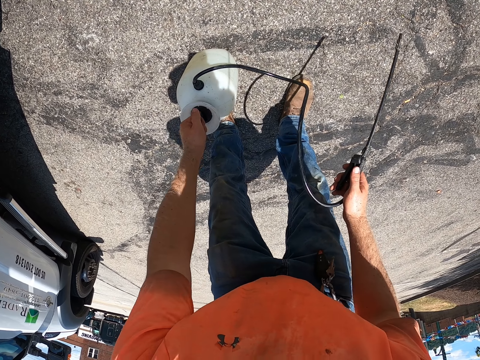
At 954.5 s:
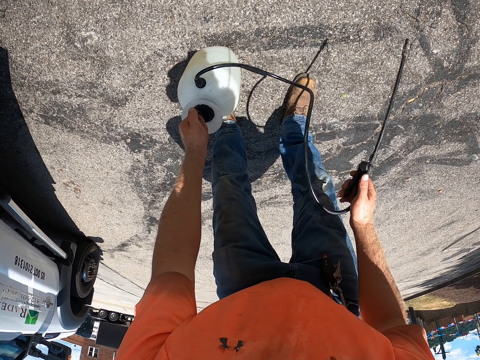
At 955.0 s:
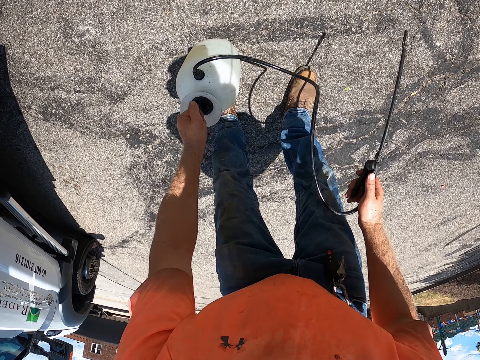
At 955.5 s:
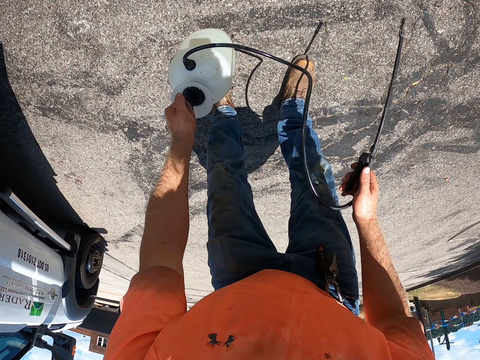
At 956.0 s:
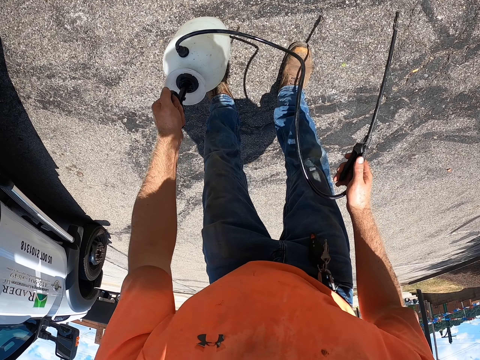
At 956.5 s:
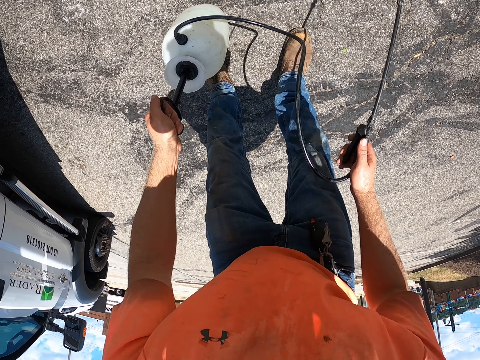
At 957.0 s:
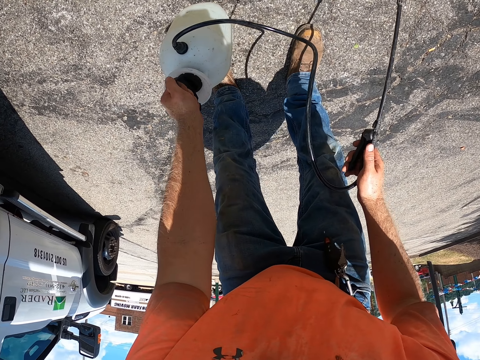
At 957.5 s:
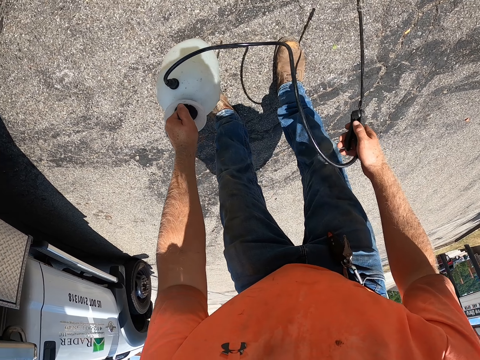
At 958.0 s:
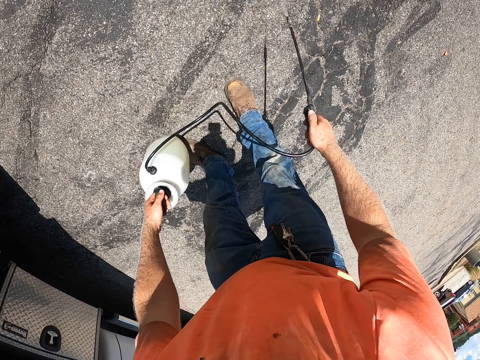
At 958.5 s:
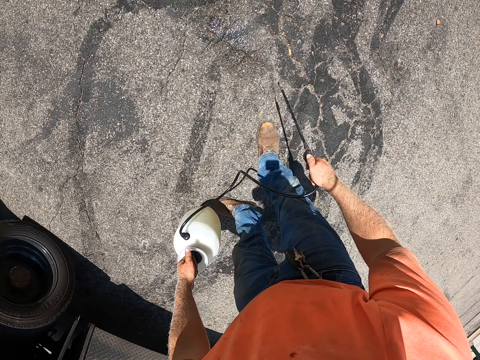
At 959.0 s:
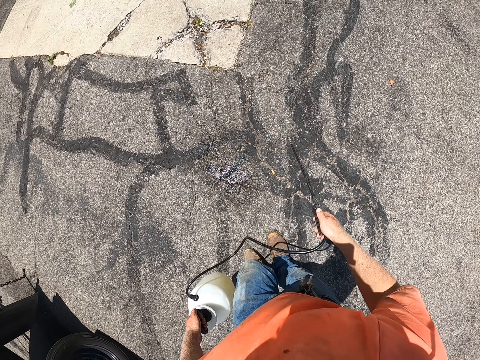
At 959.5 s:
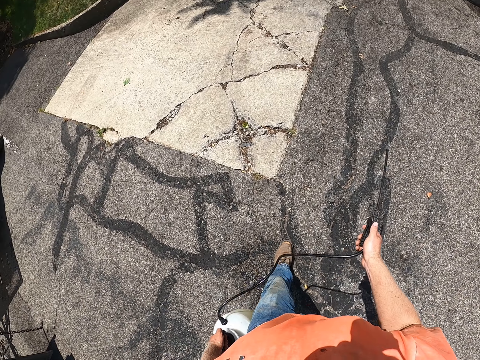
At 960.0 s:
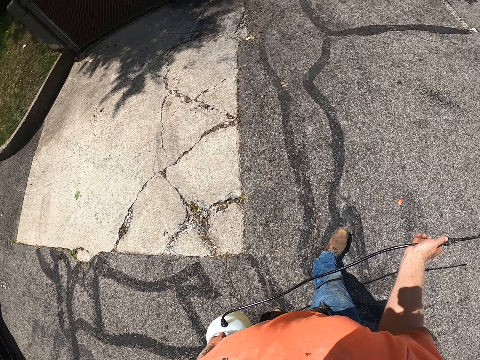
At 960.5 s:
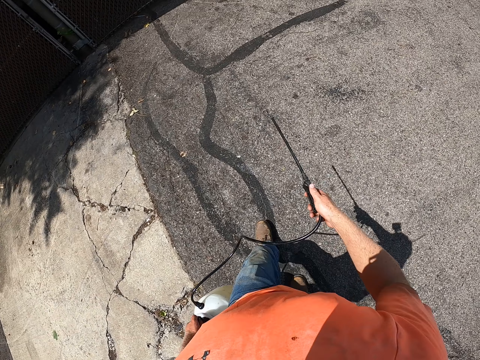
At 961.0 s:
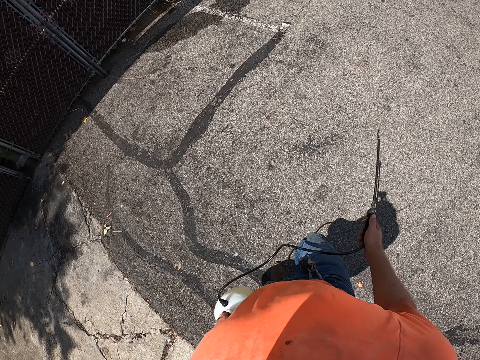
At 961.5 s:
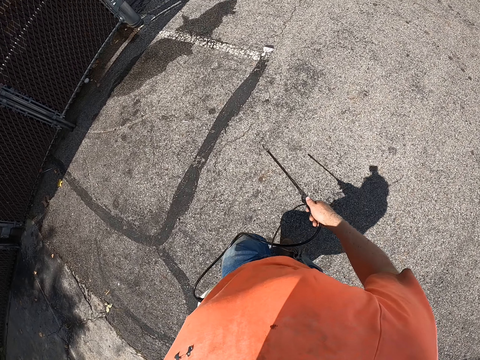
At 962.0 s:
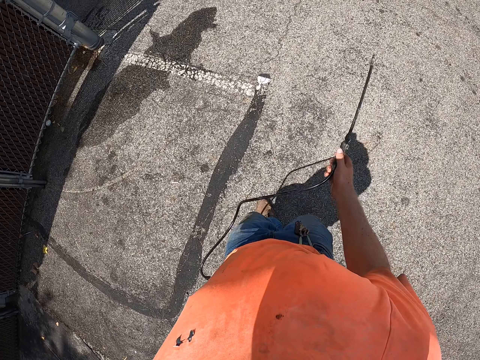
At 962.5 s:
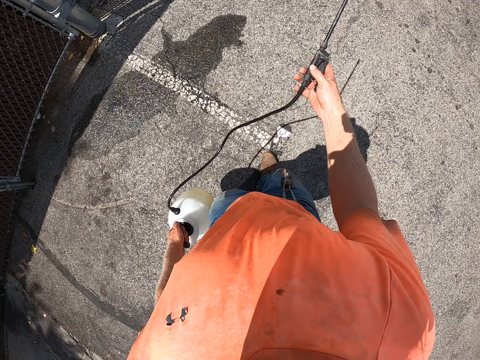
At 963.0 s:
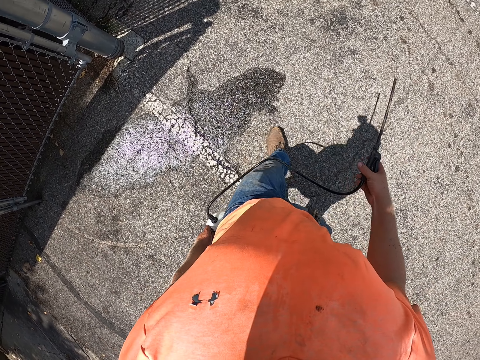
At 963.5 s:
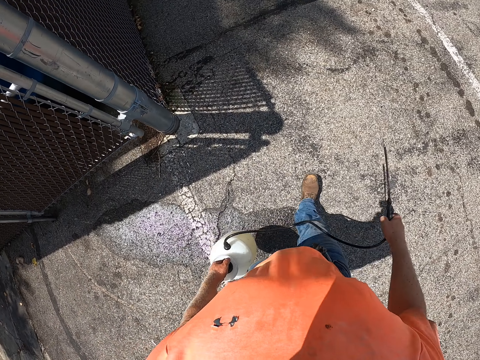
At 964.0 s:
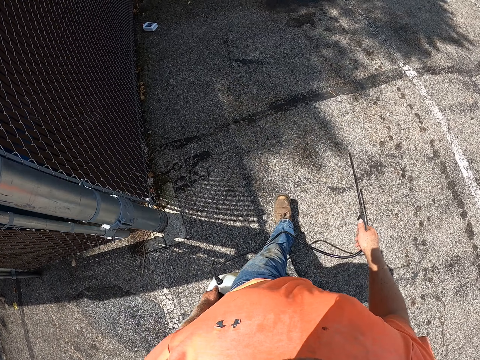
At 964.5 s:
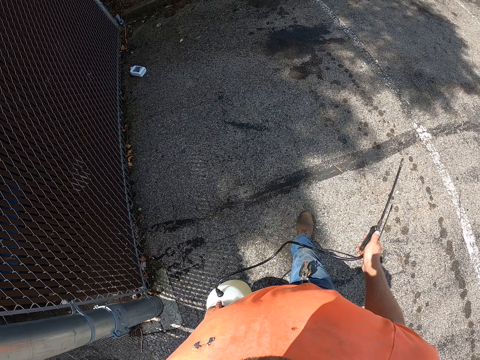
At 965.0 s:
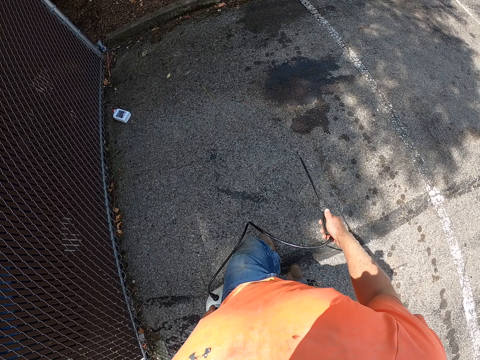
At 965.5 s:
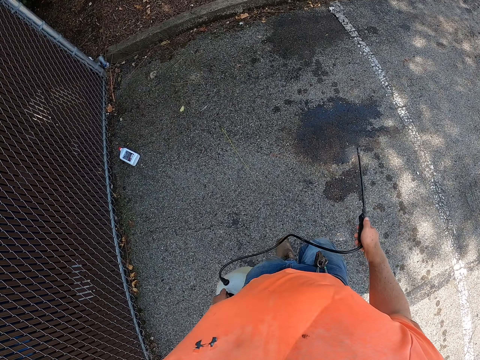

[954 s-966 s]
The camera wearer lifts the pressure sprayer from the ground with his left hand. He sprays the ground with the pressure sprayer in both hands. He walks.

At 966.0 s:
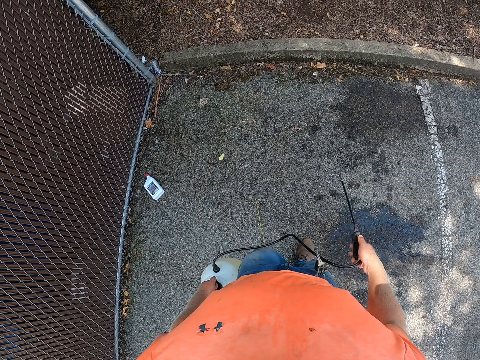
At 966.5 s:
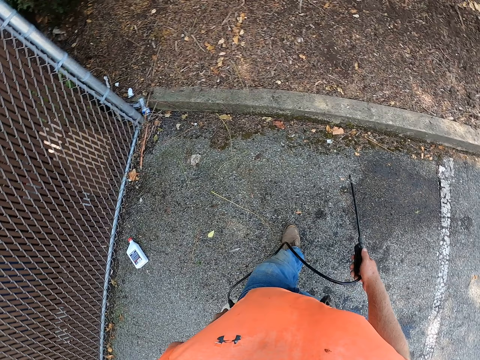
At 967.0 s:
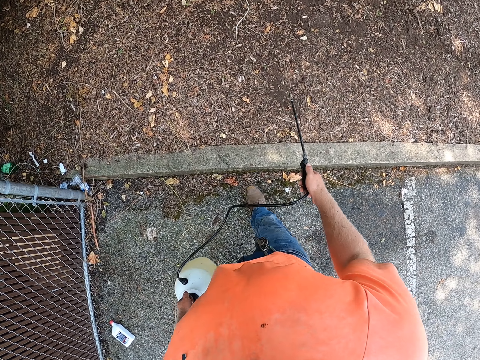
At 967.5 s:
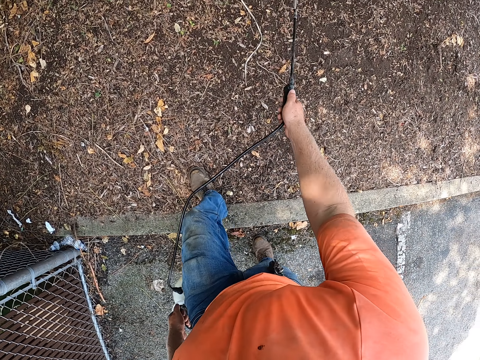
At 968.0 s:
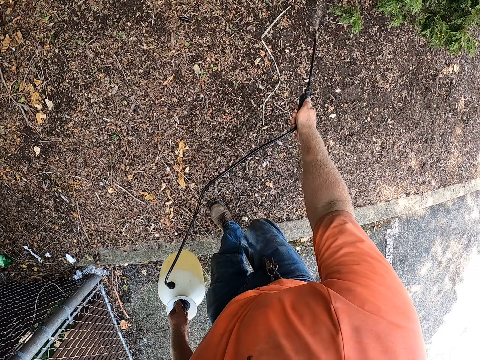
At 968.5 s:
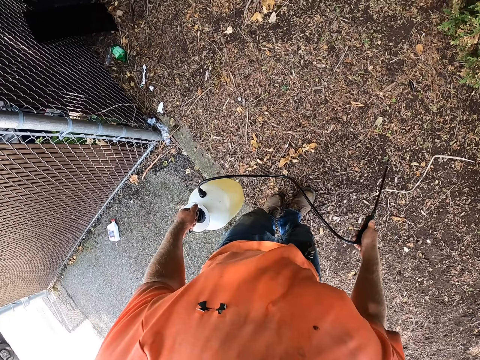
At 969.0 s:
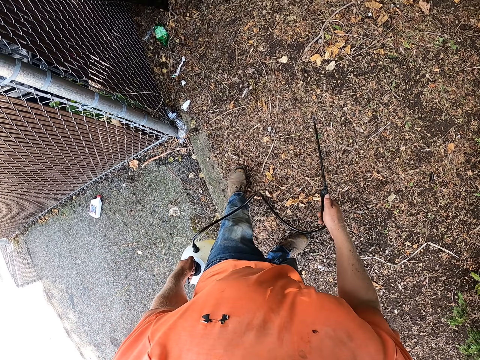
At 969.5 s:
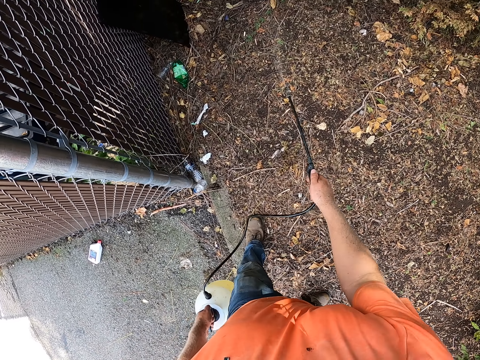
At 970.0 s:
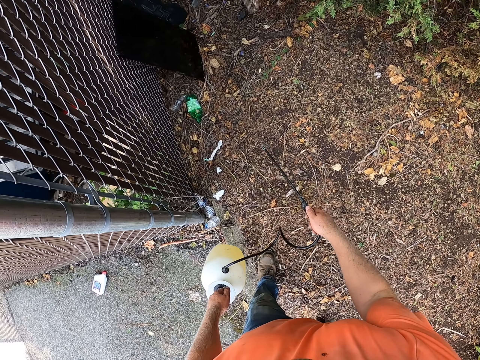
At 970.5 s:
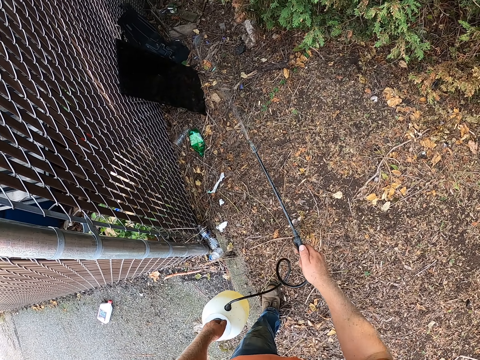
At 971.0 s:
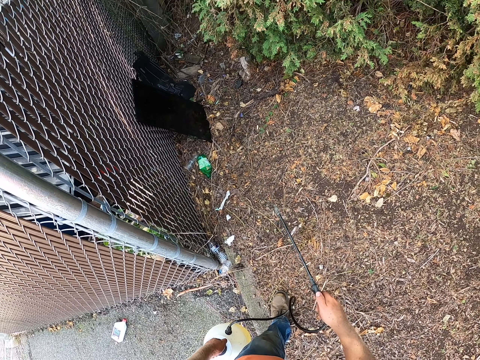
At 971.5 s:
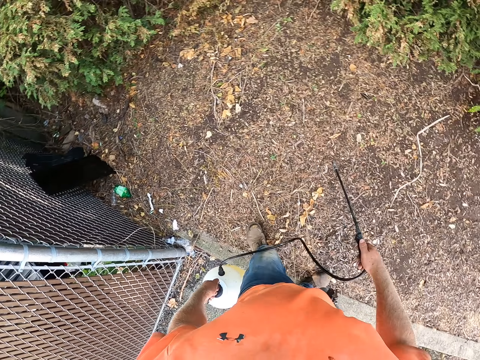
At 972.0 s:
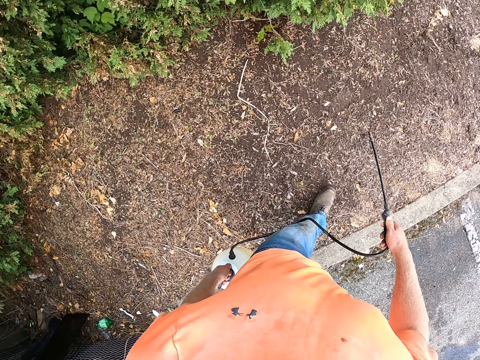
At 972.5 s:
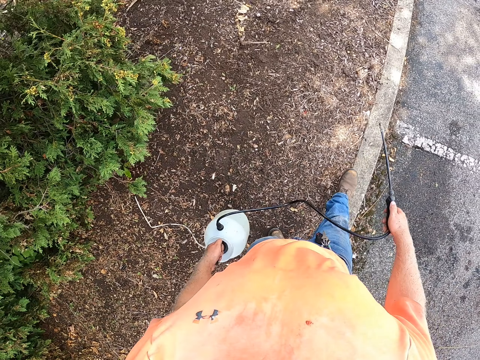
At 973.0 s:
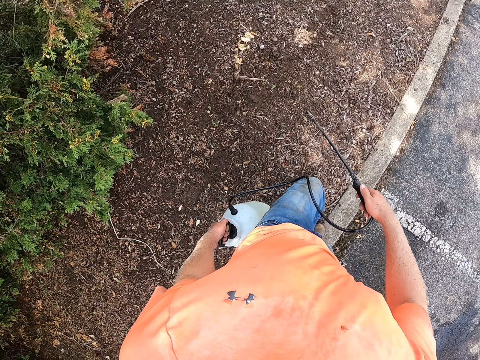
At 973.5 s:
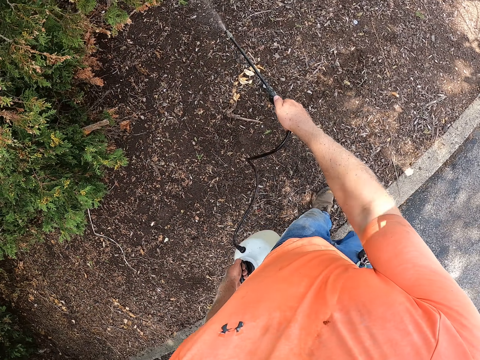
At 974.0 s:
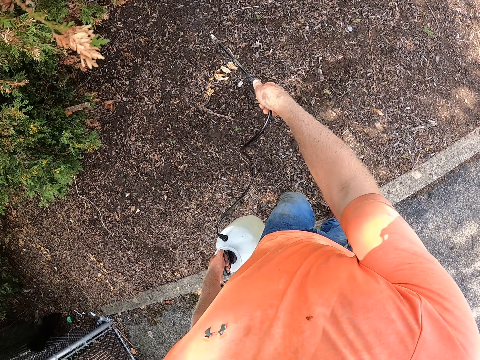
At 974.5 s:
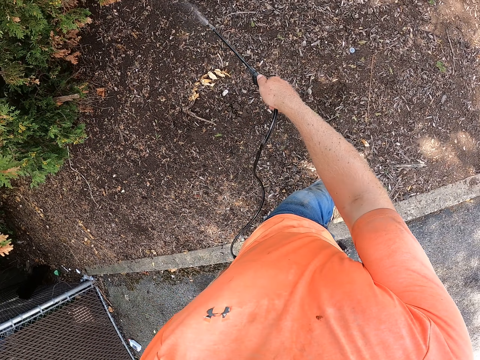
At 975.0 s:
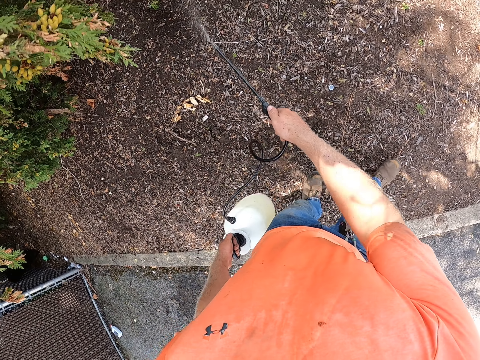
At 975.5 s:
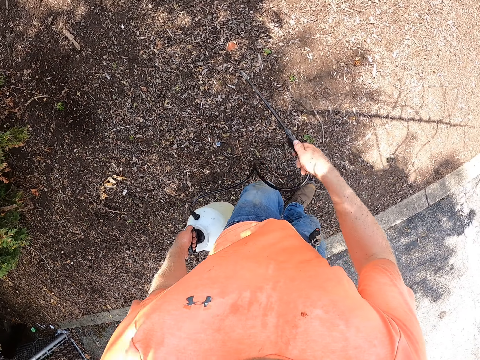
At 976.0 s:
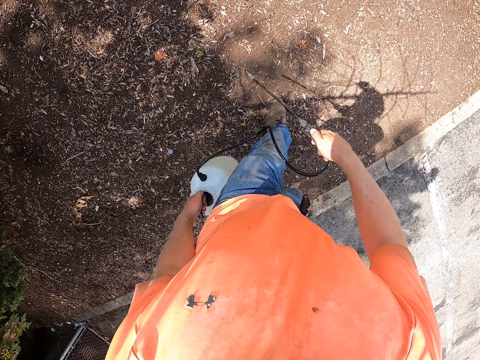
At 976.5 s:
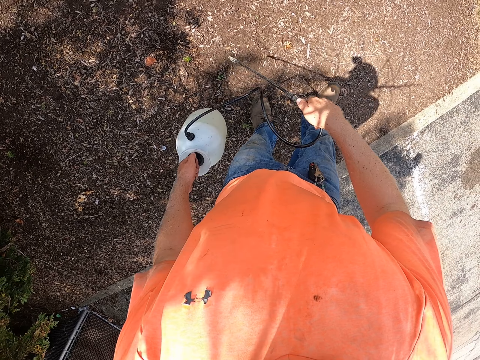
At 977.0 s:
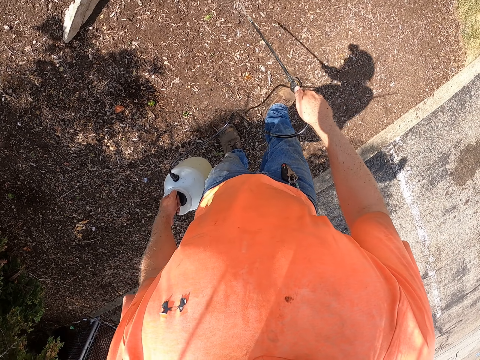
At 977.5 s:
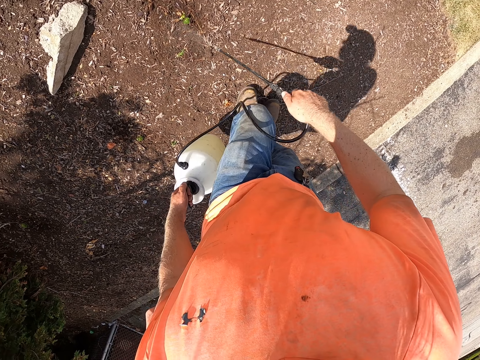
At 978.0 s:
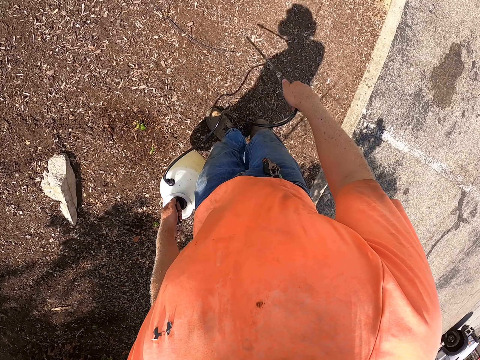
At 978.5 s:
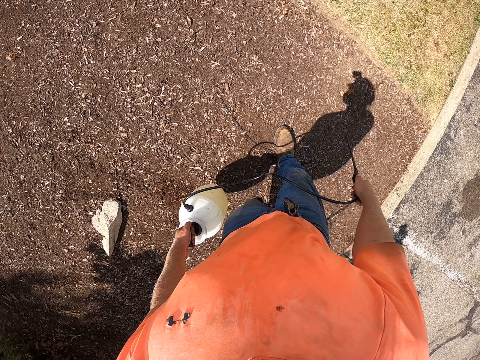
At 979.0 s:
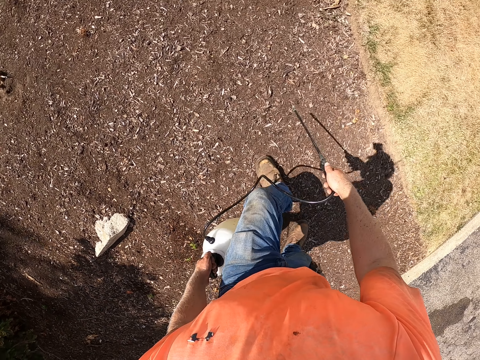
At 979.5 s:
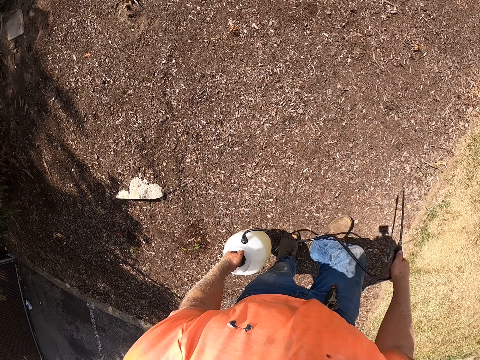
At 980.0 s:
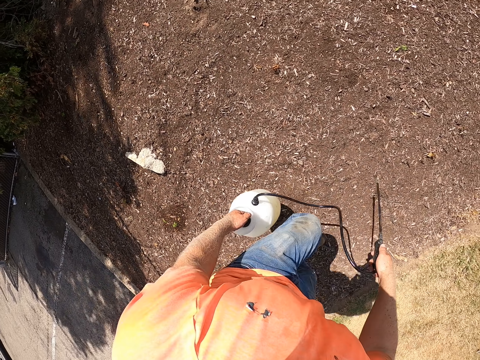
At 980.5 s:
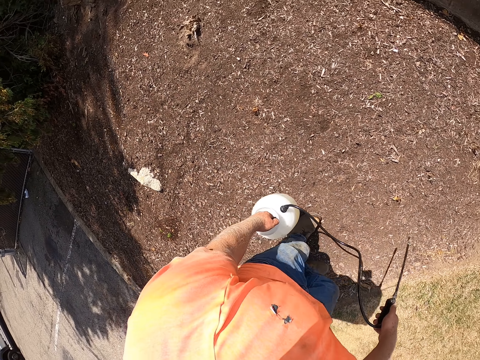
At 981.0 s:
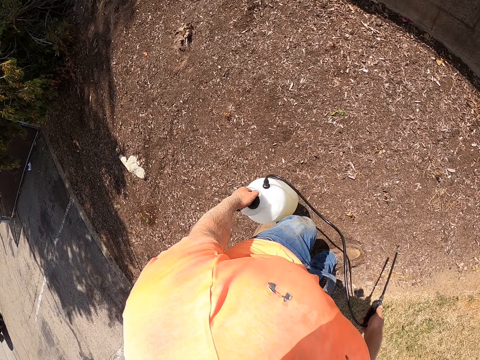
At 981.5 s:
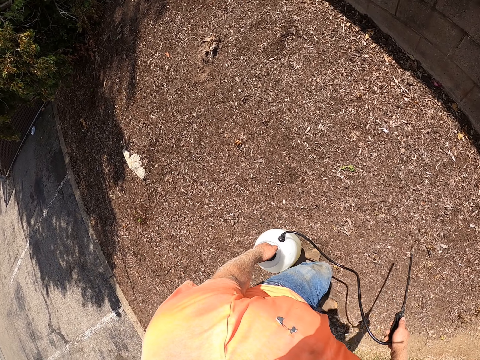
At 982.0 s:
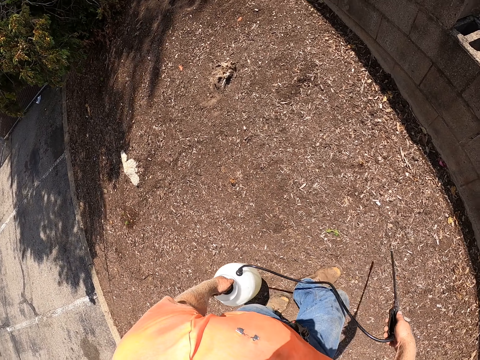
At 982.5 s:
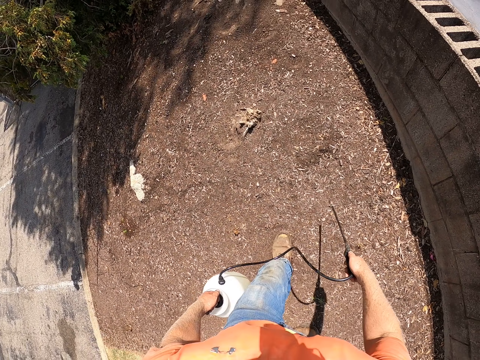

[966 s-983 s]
The camera wearer sprays some plants with the pressure sprayer in both hands. They spray the ground and stop spraying. They spray the ground and stop spraying. They spray the ground and stop spraying. They walk. They spray the ground and stop spraying. They spray the ground with the pressure sprayer in both hands and stop spraying. They spray the ground and stop spraying. They walk.
